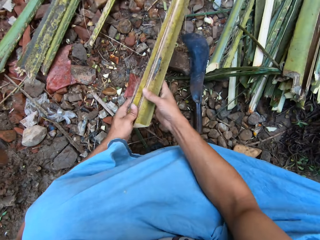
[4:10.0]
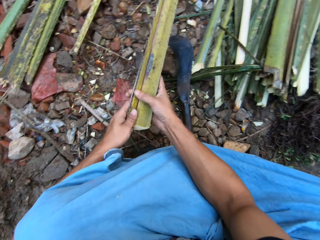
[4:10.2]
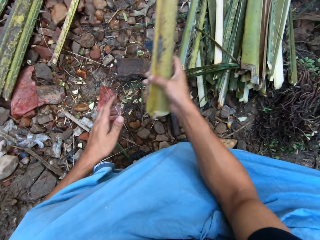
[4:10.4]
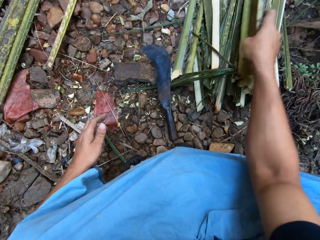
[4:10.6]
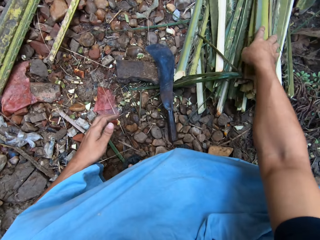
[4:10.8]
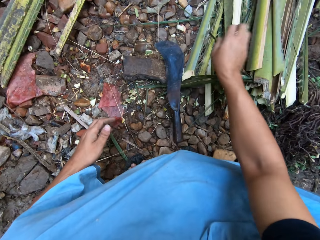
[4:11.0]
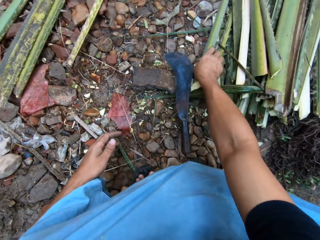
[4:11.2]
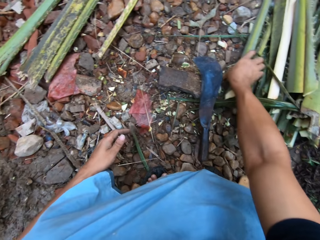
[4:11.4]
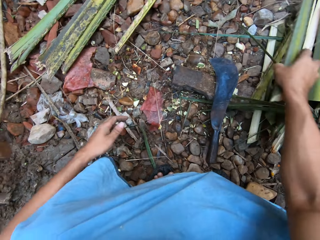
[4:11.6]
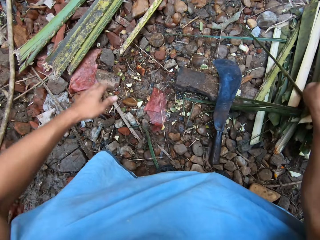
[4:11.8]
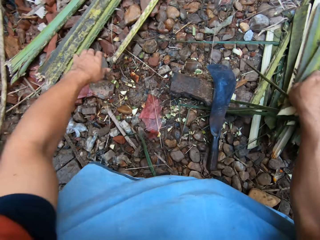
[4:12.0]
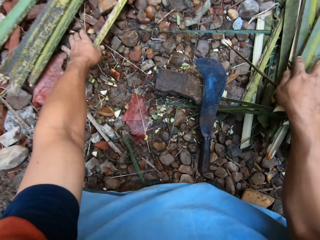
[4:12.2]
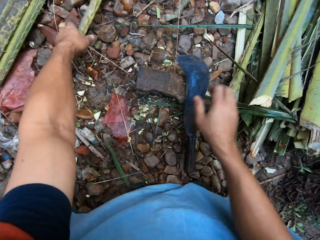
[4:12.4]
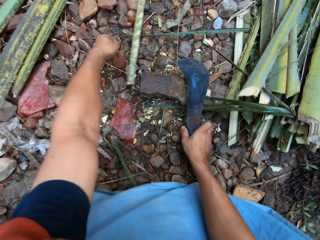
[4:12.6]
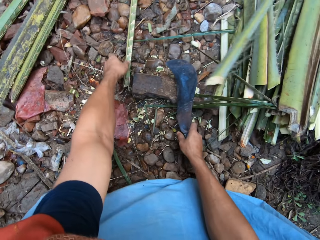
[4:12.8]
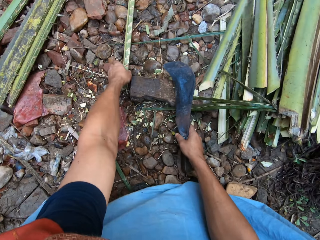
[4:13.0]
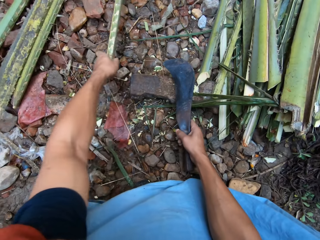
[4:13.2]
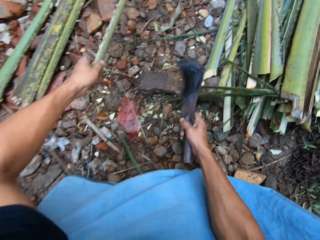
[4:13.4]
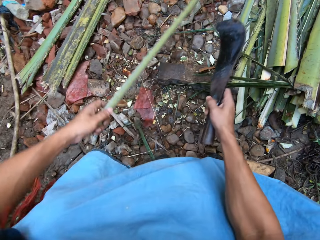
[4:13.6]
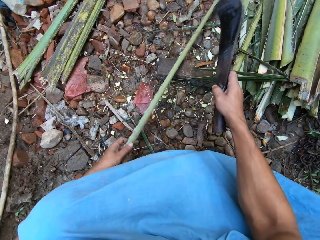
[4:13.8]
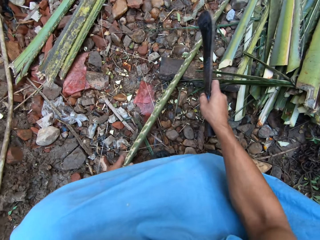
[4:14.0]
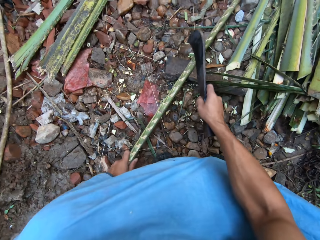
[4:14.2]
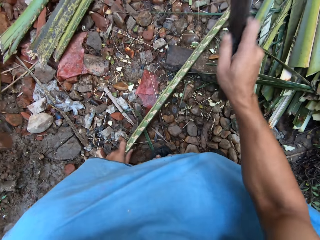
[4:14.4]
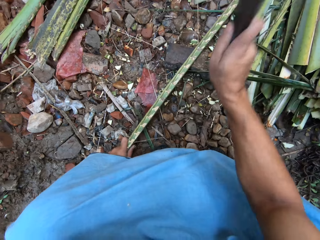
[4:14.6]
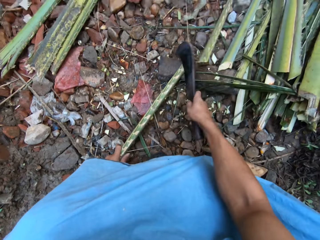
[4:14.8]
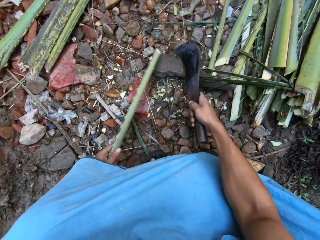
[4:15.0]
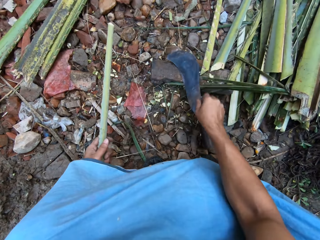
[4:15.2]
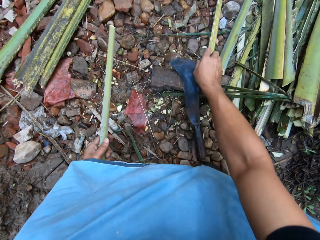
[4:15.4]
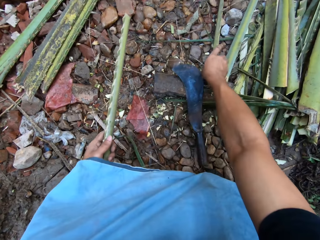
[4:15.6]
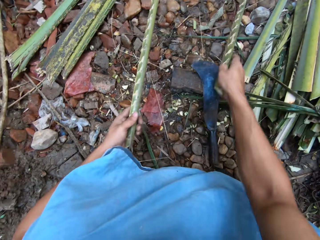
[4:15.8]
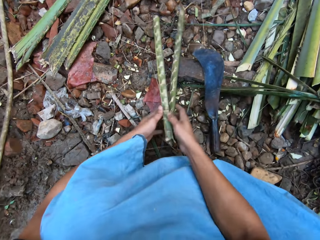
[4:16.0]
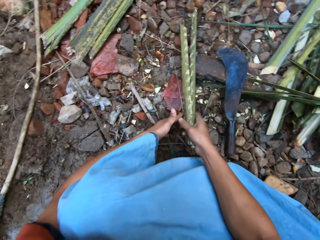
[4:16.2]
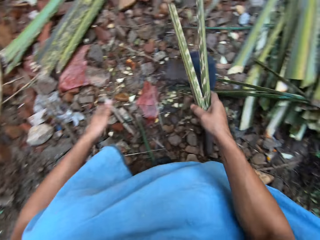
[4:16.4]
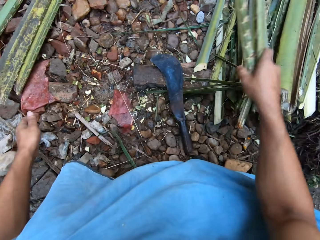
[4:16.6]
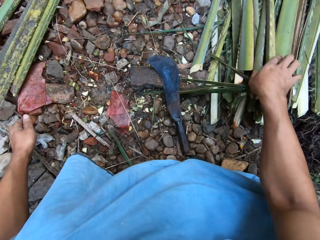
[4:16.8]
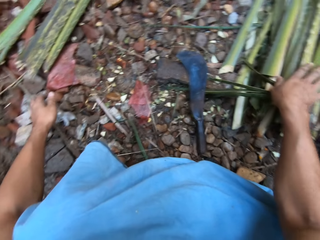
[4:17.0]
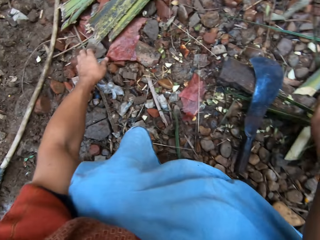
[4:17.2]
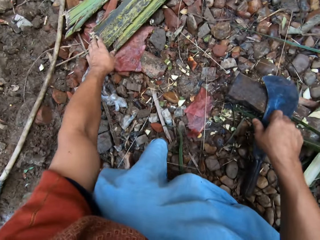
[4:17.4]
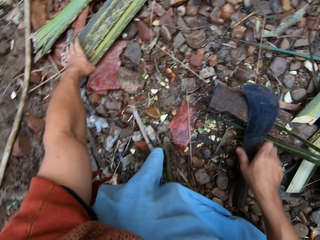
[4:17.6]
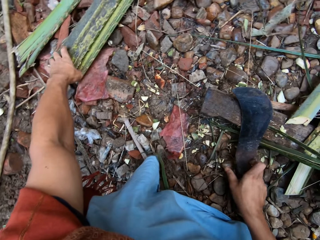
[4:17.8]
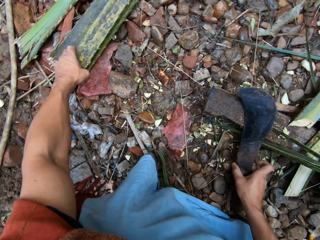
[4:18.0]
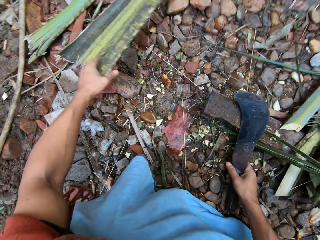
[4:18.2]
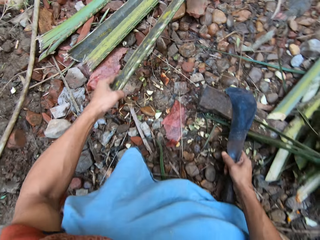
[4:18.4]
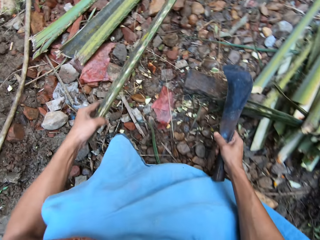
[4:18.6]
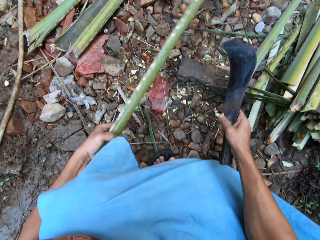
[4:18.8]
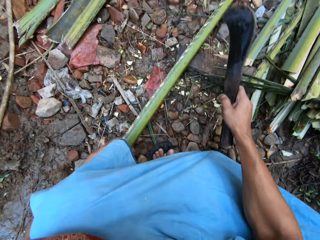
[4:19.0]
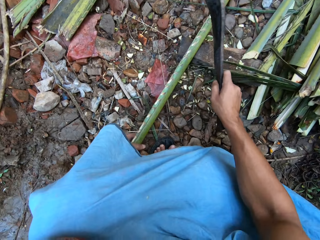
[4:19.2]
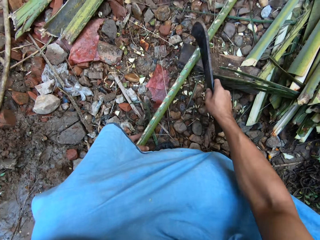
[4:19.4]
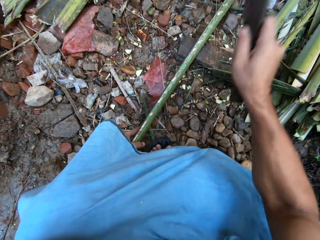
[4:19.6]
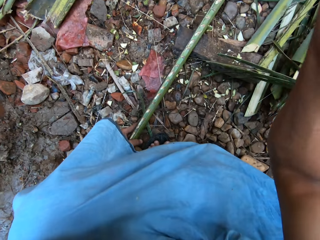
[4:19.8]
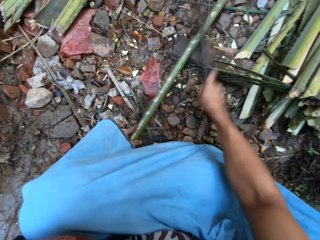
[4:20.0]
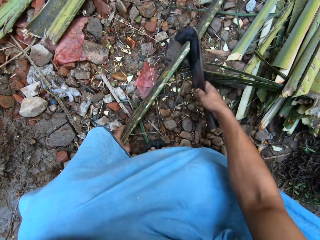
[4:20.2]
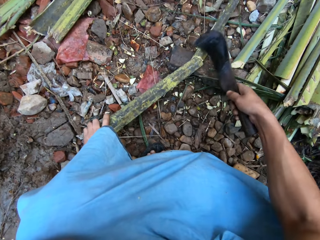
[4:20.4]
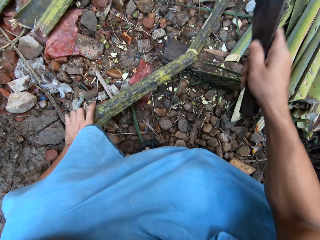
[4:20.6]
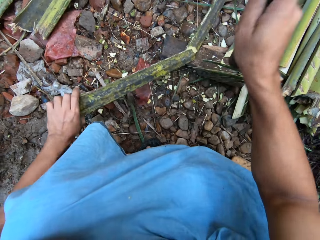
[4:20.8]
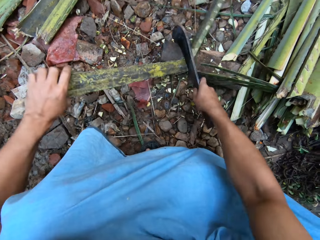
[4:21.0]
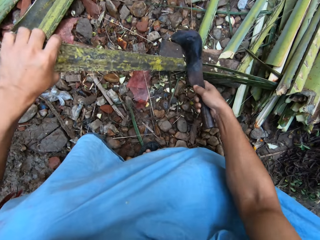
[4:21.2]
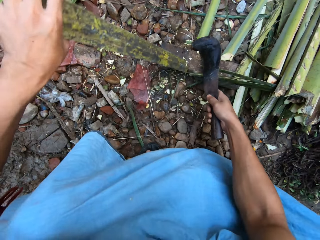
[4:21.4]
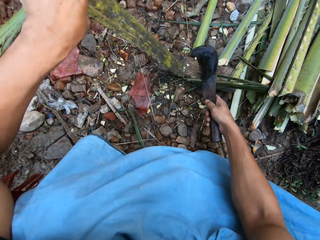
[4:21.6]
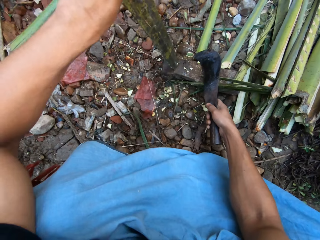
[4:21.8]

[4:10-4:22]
The camera wearer drops the knife on the ground. He puts the tree branches together and drops the coconut leaf. He picks another tree branch from the ground. He picks the knife from the ground and cuts the tree branch in half with the knife in his hand. He drops the knife on the ground, puts the tree branches together, picks a coconut leaf, drops the coconut leaf and picks another tree branch from the ground. He picks the knife from the ground and cuts the tree branch in half with the knife in his hand.

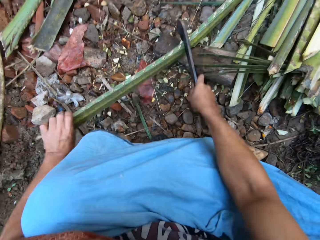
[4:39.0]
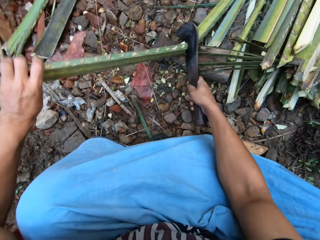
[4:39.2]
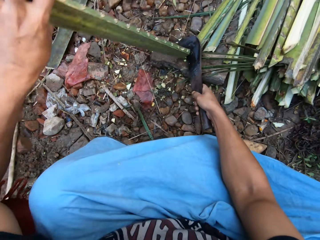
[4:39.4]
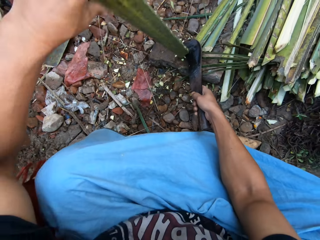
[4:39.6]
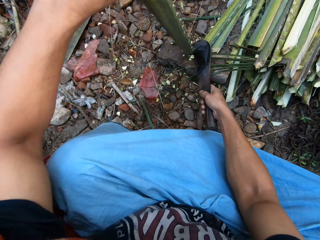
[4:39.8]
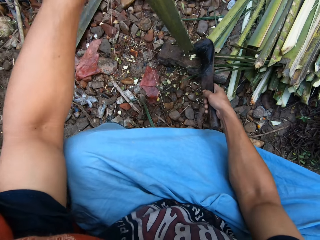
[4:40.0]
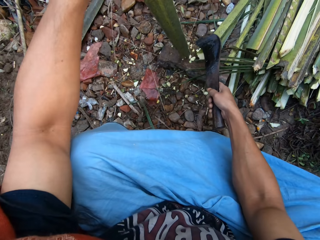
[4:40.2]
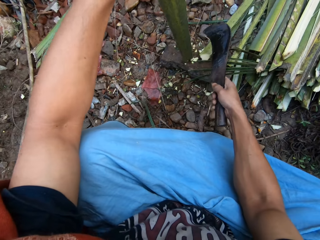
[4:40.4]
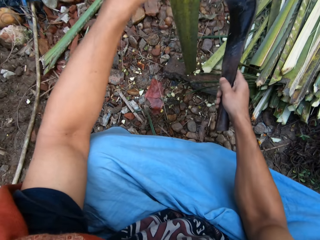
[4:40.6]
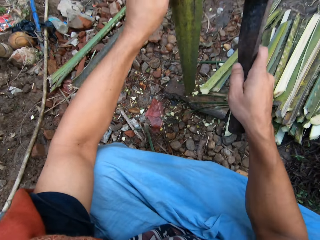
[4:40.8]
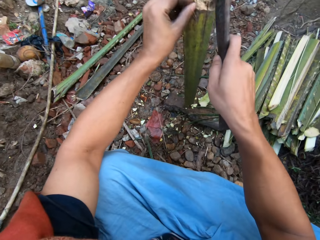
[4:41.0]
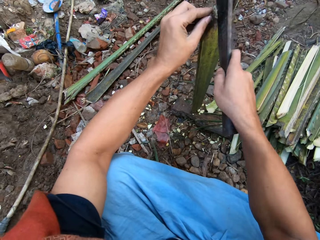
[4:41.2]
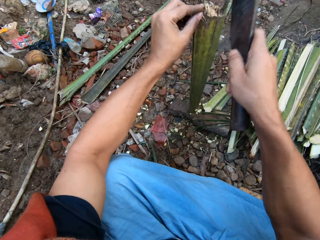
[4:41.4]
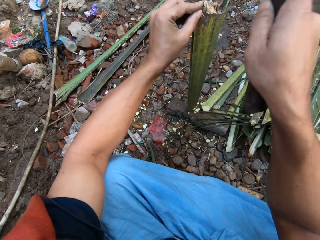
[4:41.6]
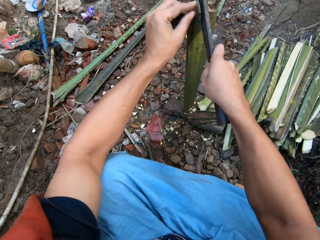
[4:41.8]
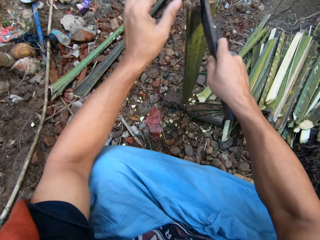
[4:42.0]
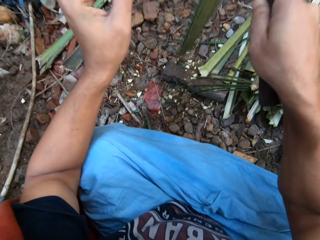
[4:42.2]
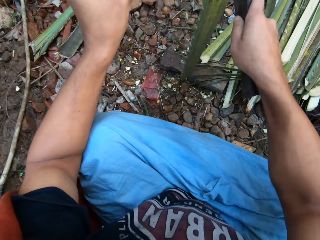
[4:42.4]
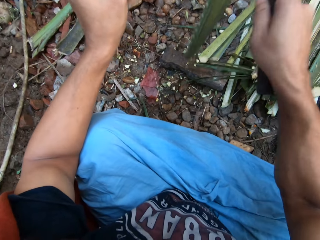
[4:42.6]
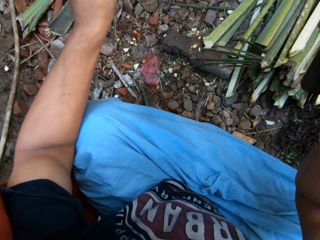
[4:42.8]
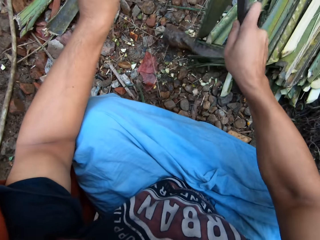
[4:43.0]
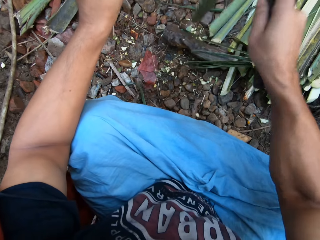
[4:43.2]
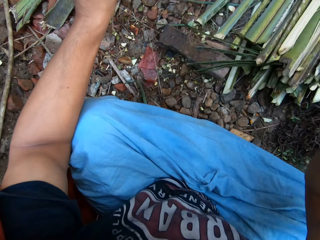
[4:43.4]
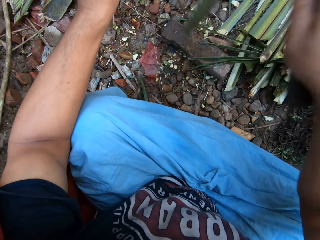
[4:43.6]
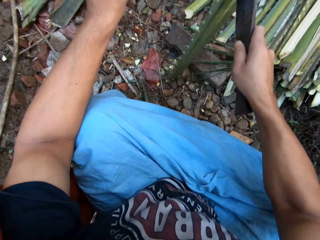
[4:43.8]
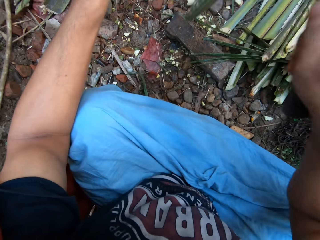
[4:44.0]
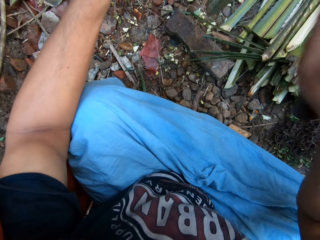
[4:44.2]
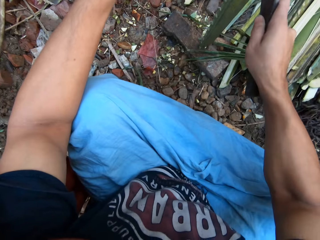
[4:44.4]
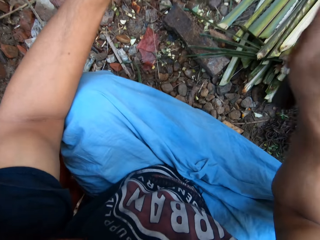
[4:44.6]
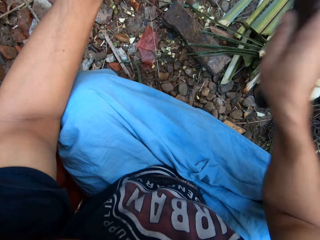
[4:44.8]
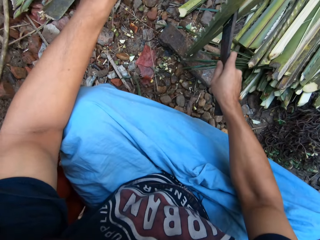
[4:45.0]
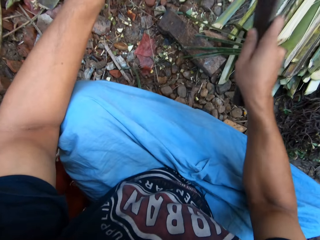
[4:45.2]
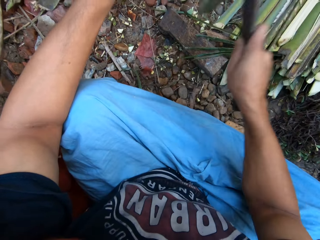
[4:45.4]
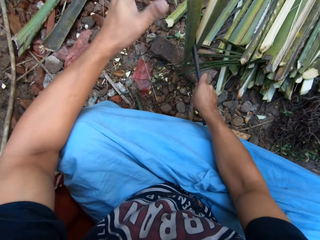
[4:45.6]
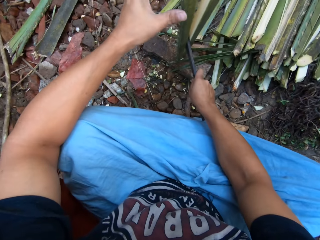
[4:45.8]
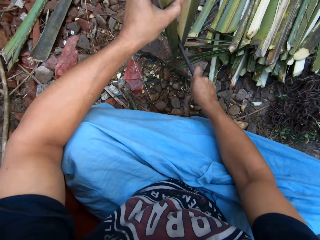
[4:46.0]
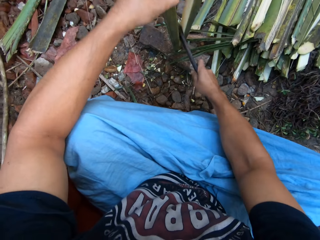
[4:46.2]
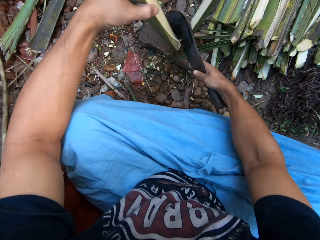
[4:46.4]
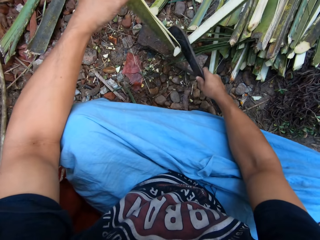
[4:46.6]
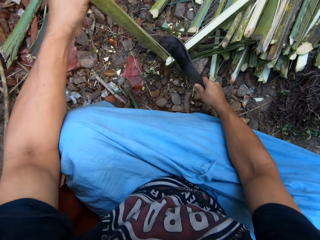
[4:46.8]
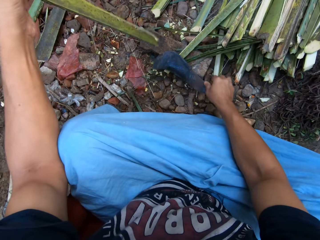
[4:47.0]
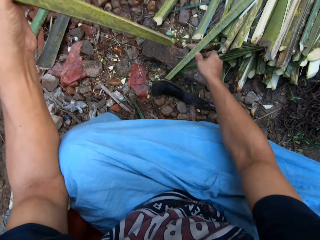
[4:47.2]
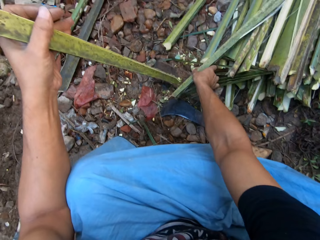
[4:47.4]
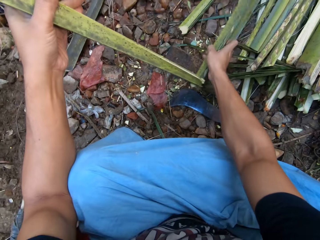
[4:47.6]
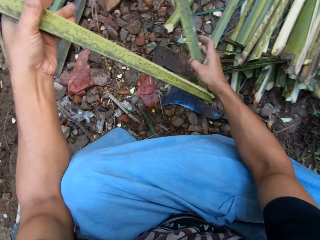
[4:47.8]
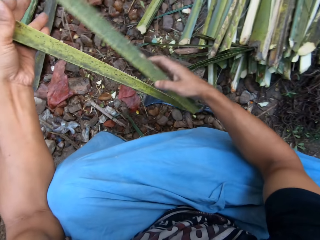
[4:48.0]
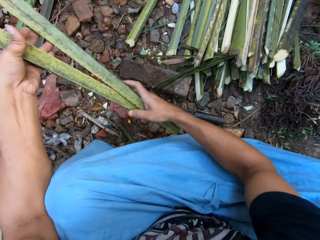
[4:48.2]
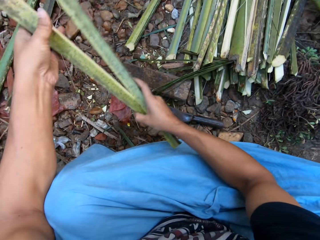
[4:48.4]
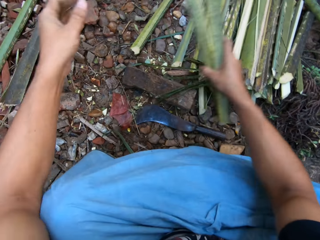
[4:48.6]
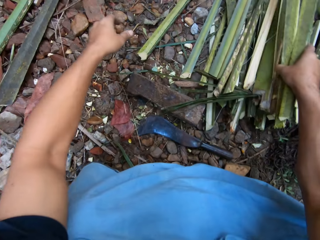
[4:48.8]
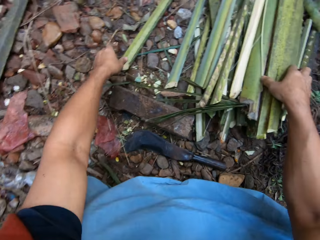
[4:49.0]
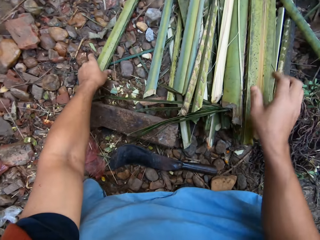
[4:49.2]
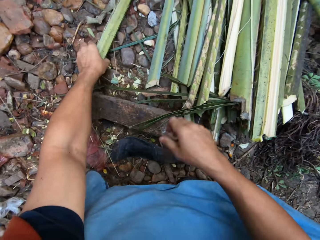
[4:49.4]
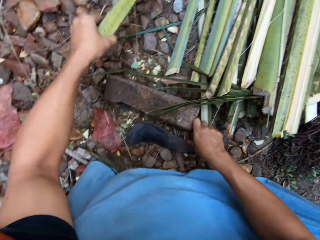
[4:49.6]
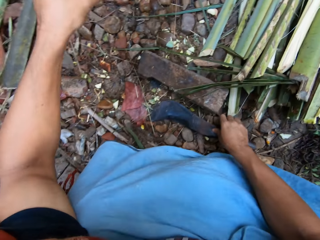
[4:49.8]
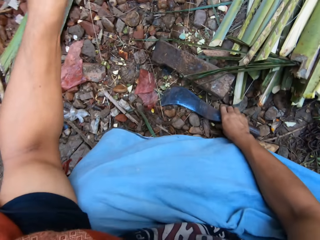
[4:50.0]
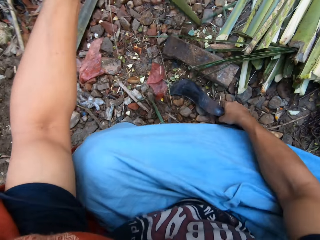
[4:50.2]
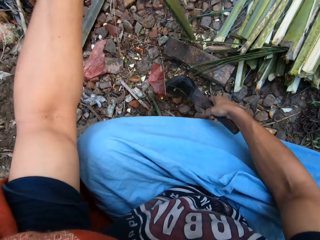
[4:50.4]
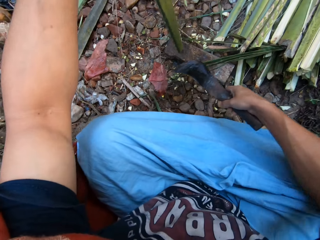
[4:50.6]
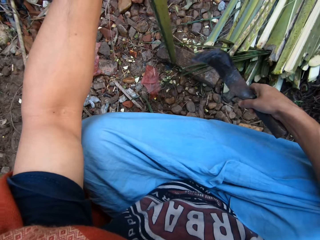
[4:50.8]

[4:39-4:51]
The camera wearer cuts one half of the tree branch in half with the knife in his hand. He places his left hand on the bamboo stick. He cuts the bamboo stick in his left hand with the cleaver in his right hand. He places the cleaver on the ground with his right hand. He takes a bamboo stick from the ground with his right hand. He places the bamboo stick in his left hand with his right hand. He places the bamboo sticks on the stack of bamboo sticks with his right hand. He takes a bamboo stick from the ground with his left hand. He takes the cleaver from the wood with his right hand.
